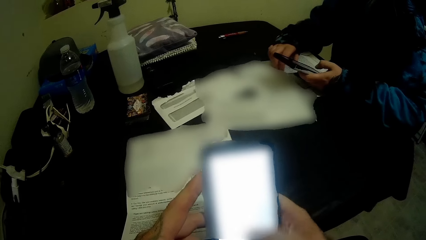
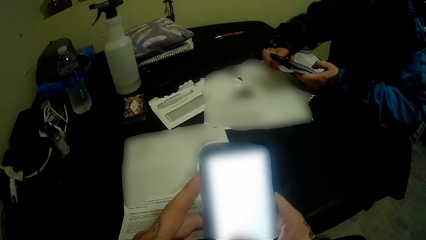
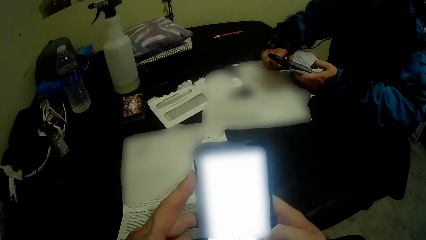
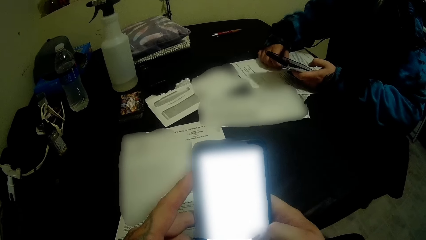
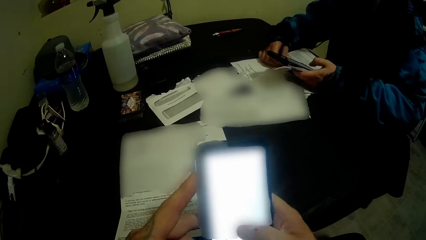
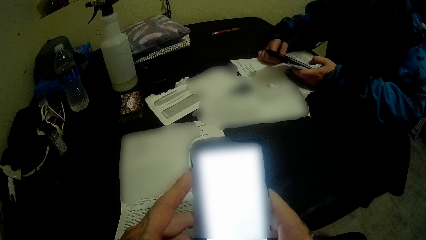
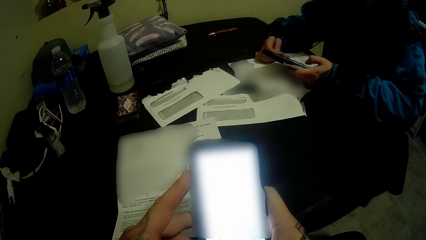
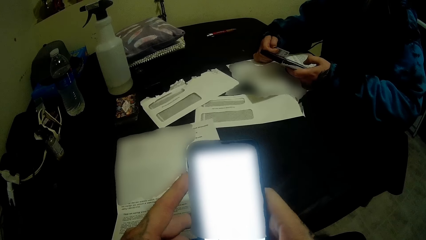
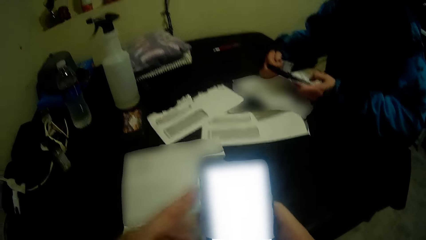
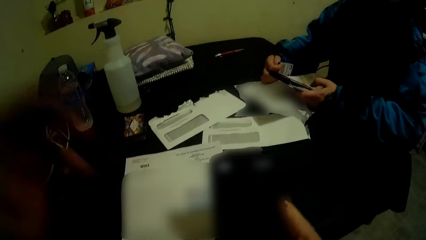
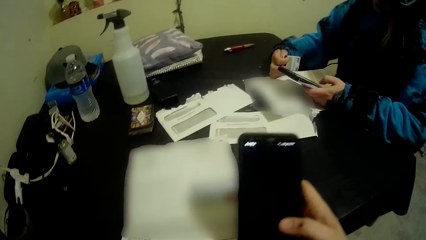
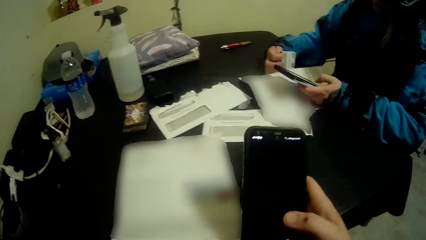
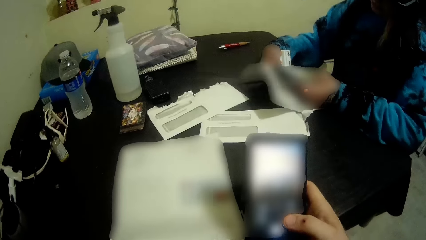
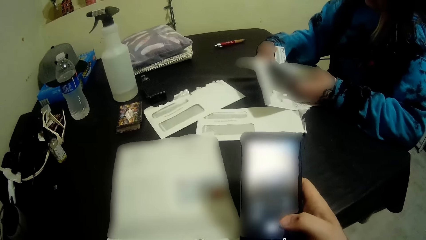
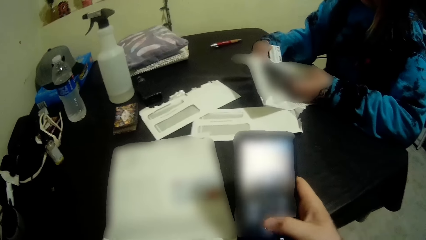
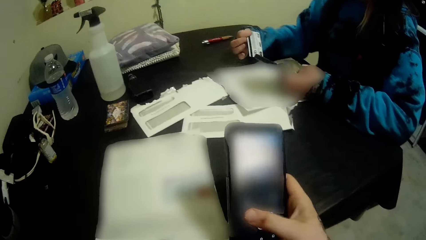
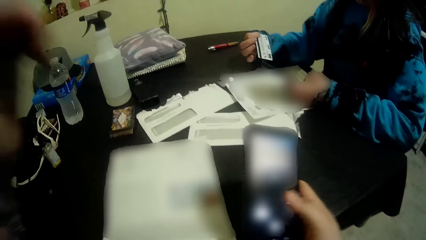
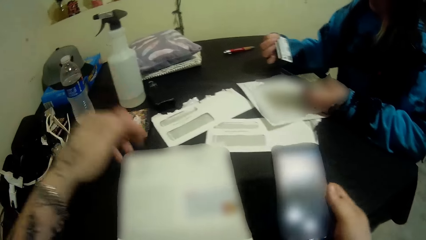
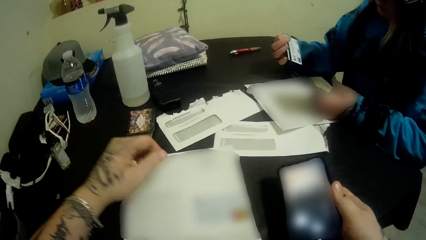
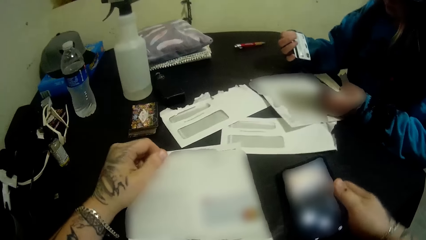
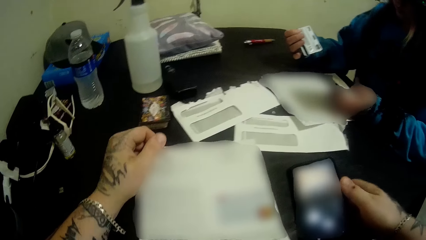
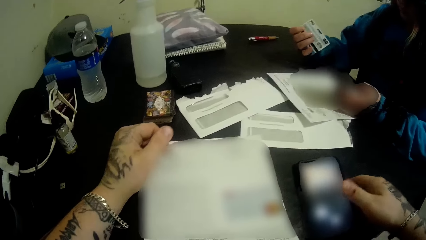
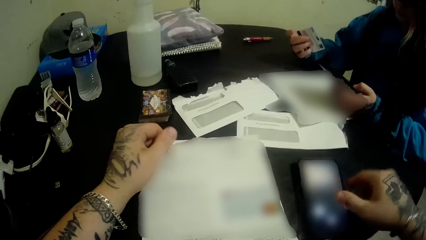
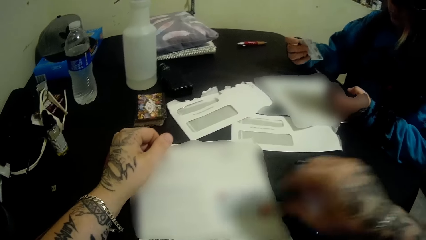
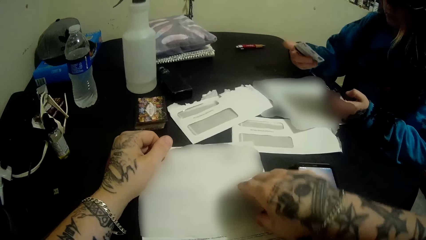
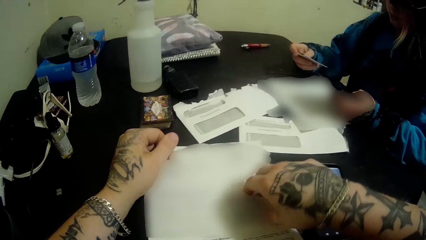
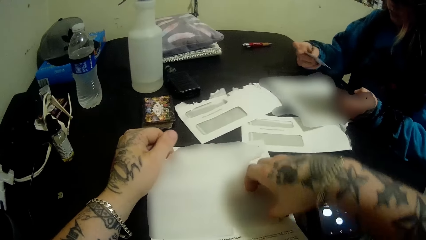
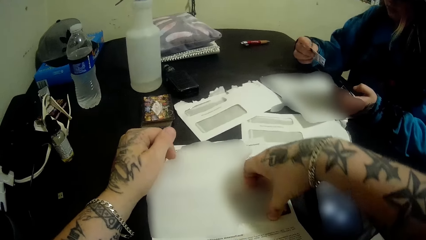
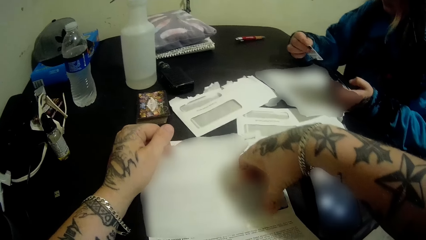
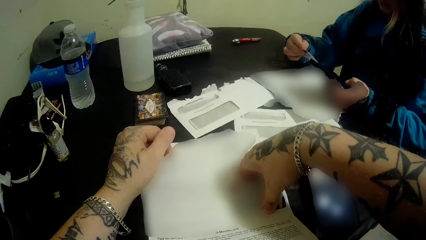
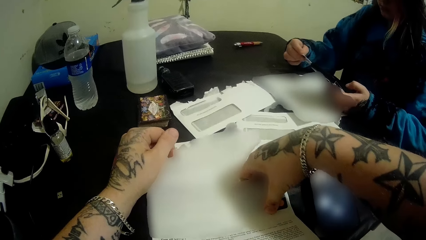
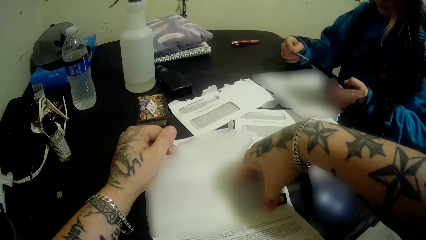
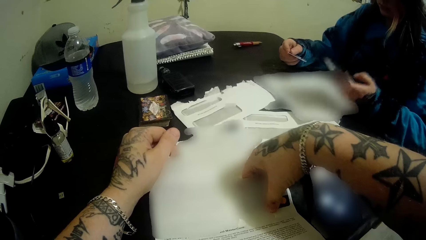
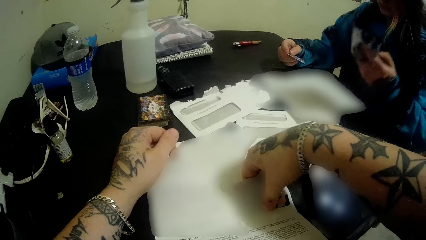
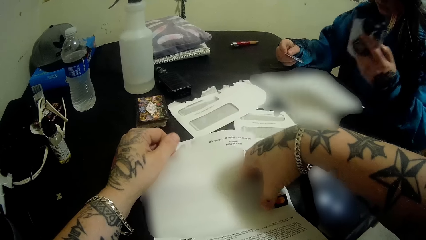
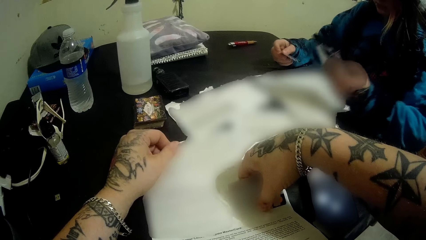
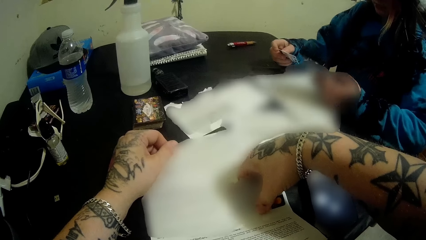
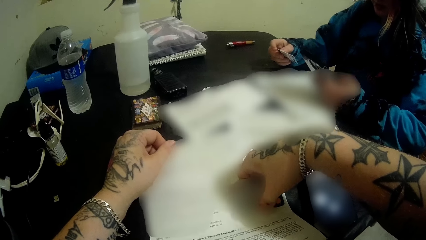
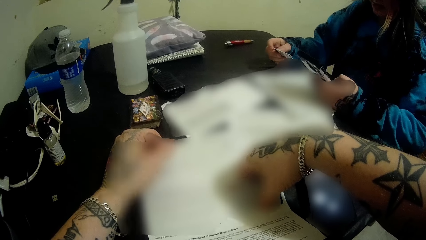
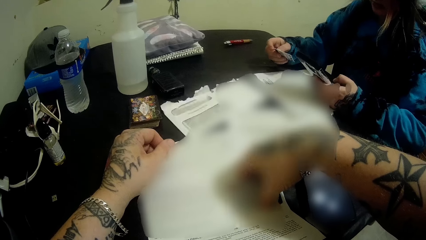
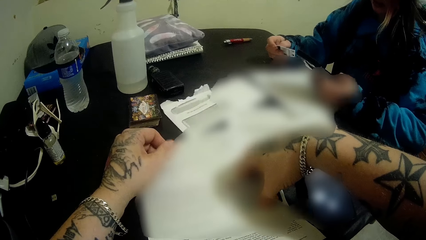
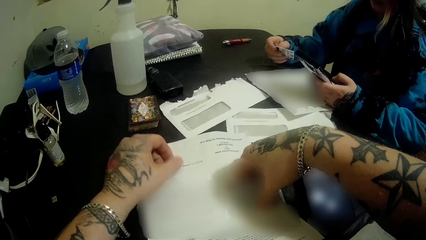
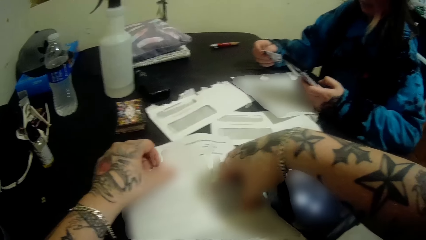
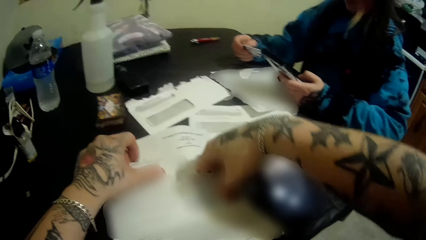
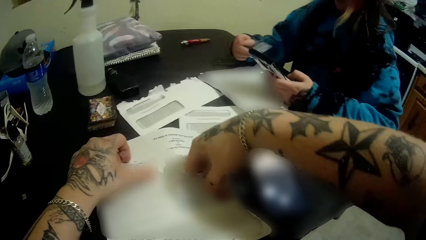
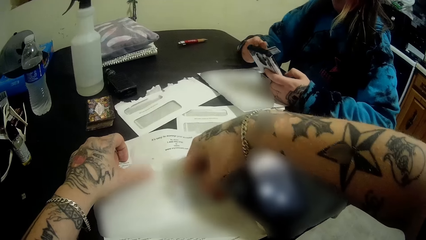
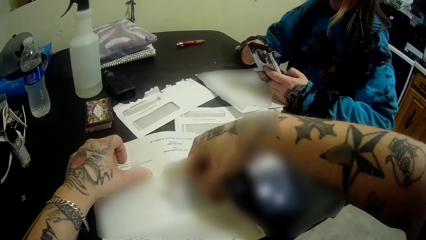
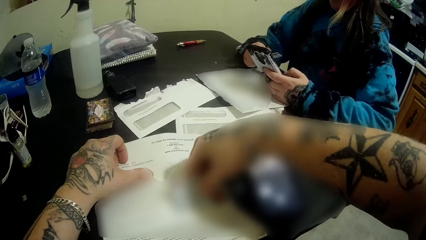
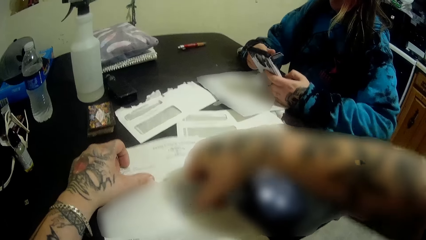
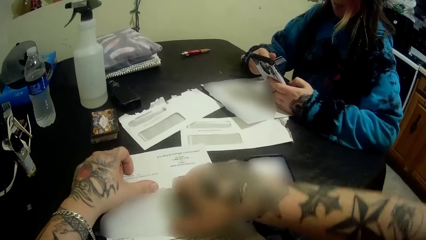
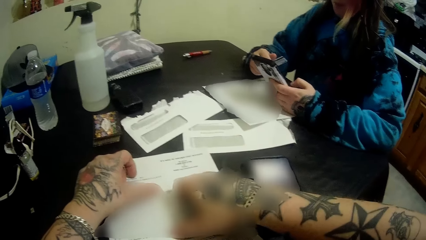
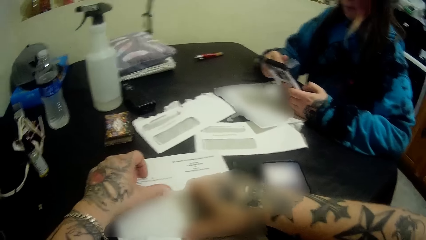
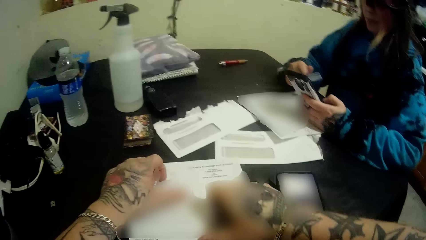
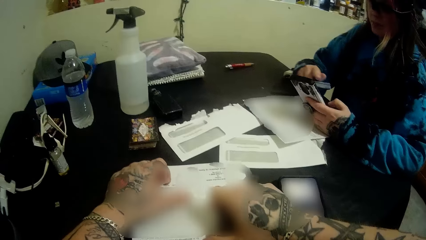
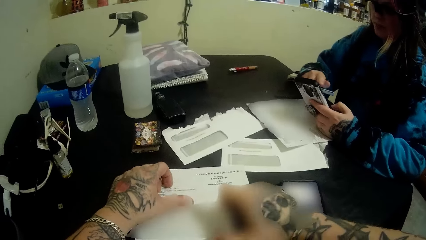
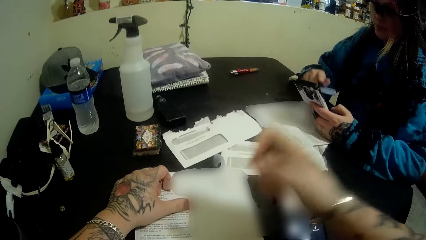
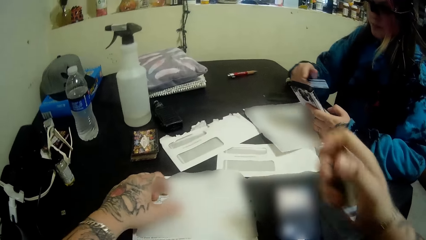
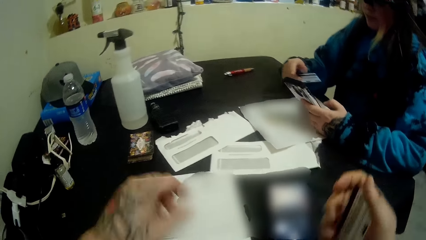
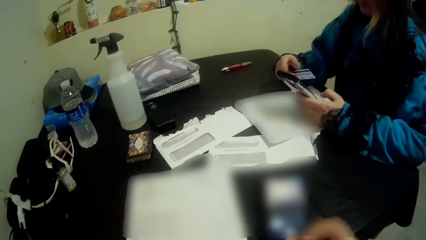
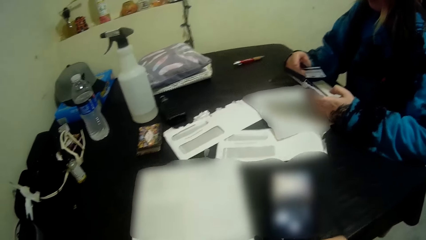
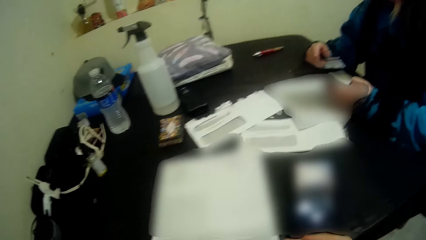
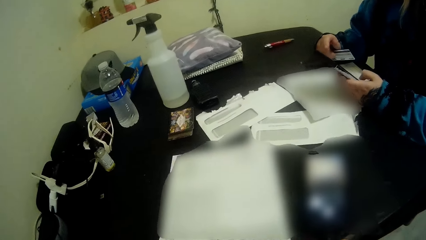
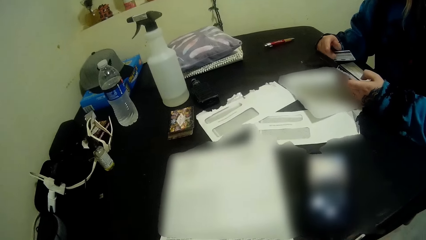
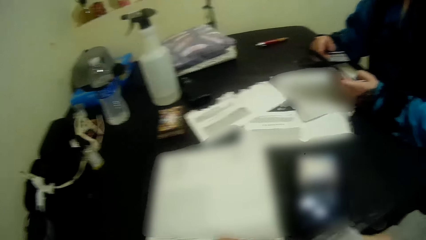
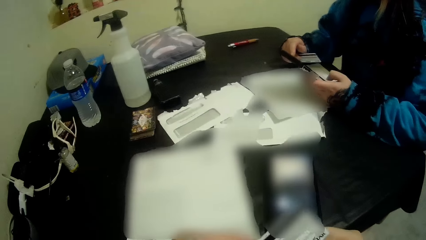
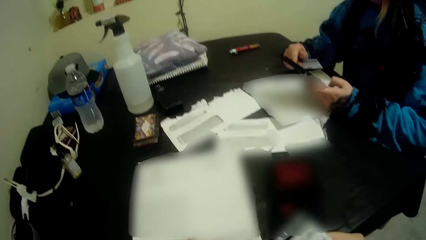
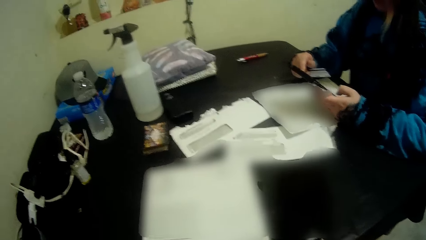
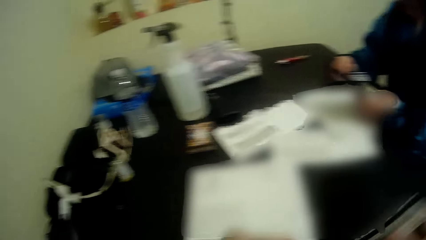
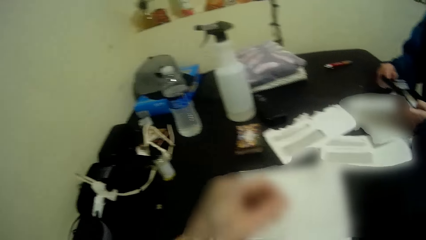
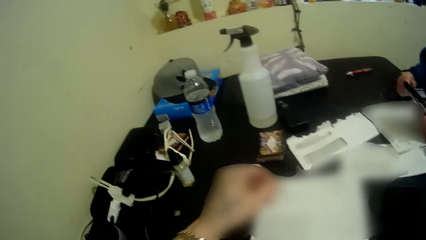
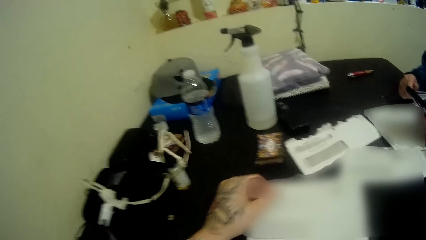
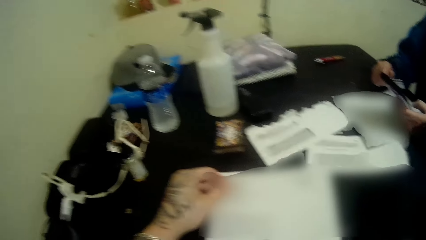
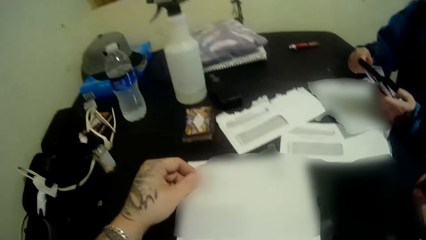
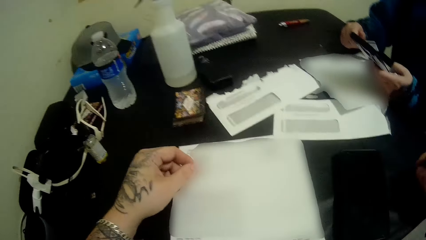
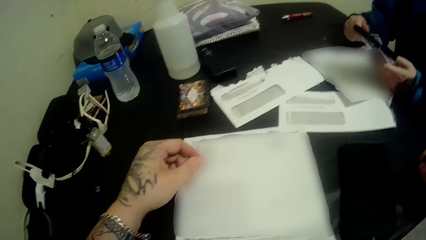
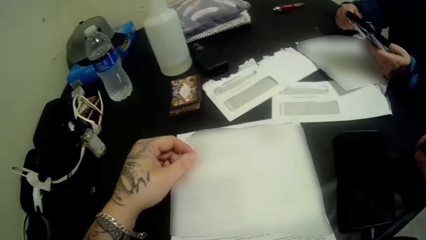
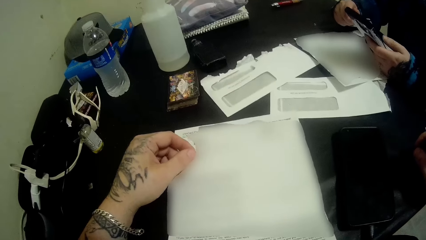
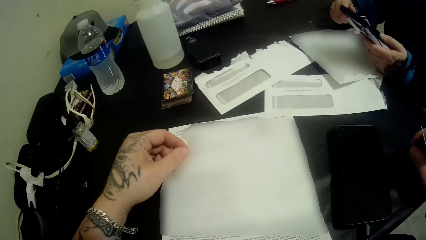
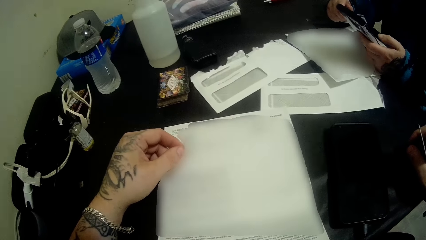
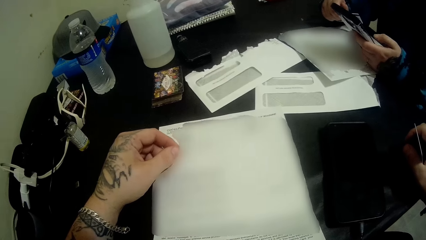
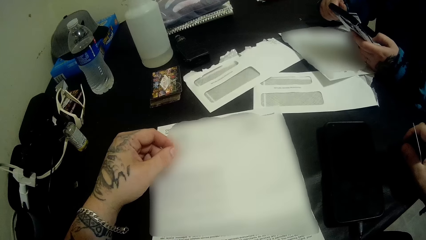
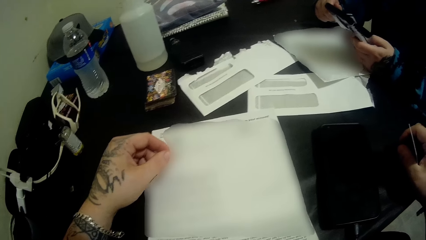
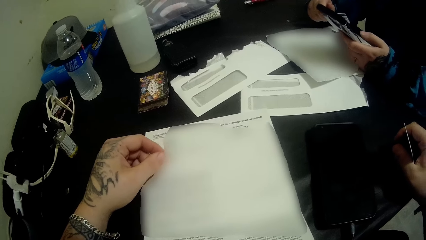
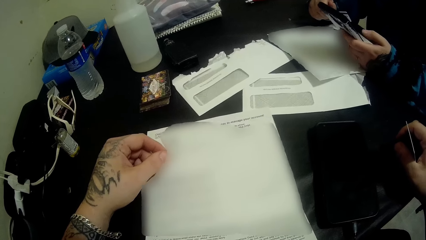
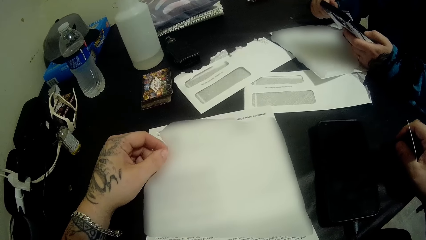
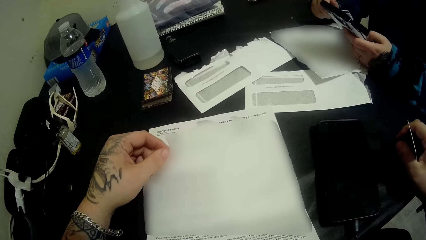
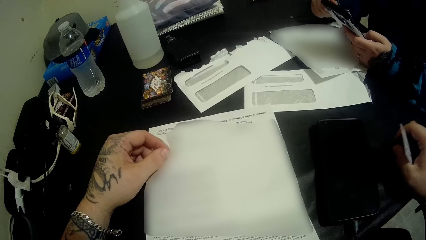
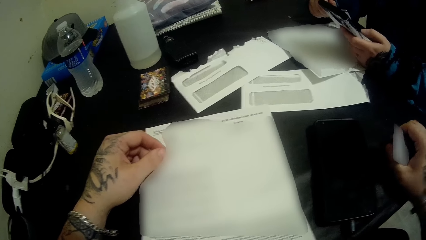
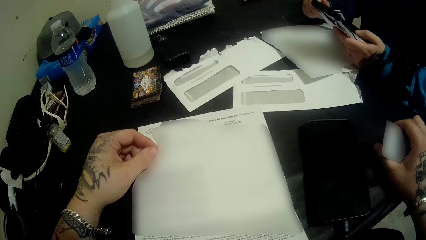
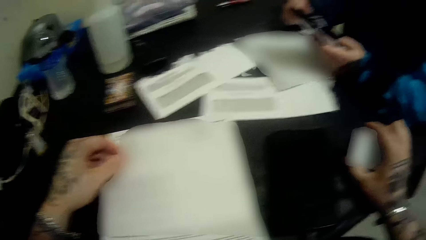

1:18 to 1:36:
The woman removes a card from the paper. The woman looks at the paper and holds the card. The camera wearer drops the phone on the table. They look at the paper. They remove the card from the paper. The woman holds the phone and talks to the camera wearer. The camera wearer looks at the paper. They put the hand on the paper. The woman dials the phone.
